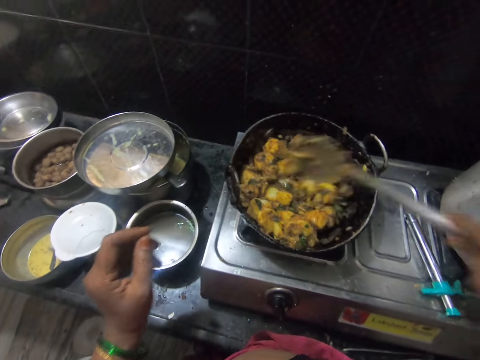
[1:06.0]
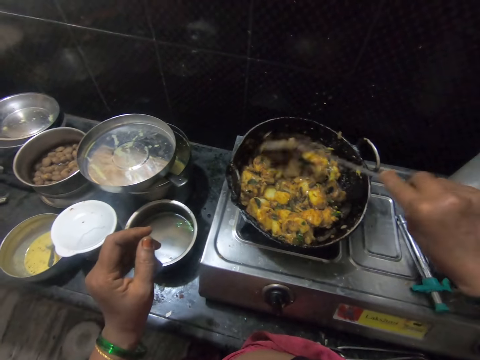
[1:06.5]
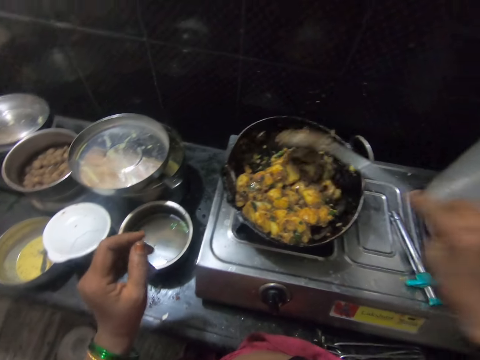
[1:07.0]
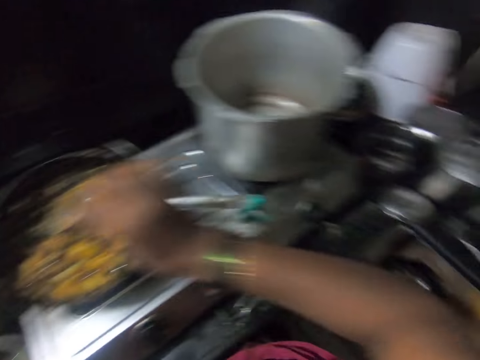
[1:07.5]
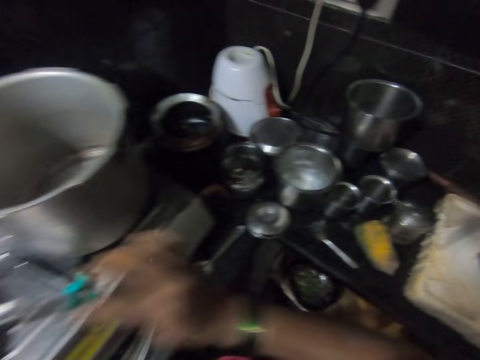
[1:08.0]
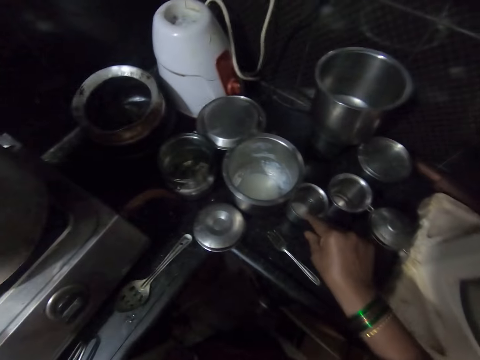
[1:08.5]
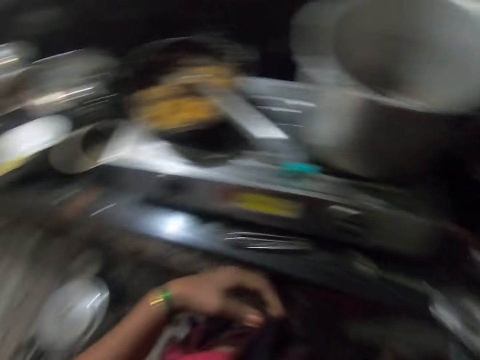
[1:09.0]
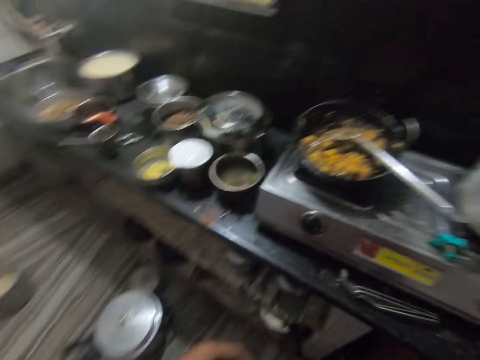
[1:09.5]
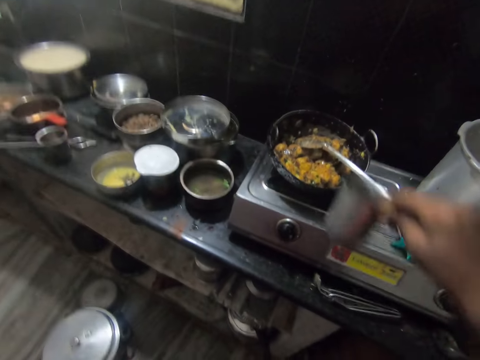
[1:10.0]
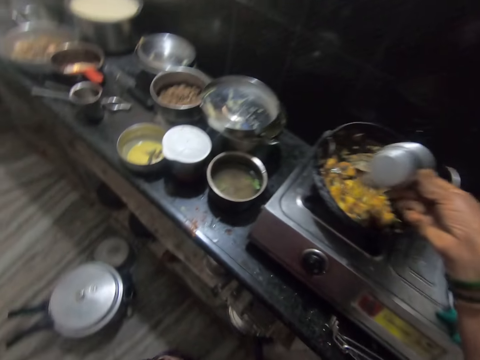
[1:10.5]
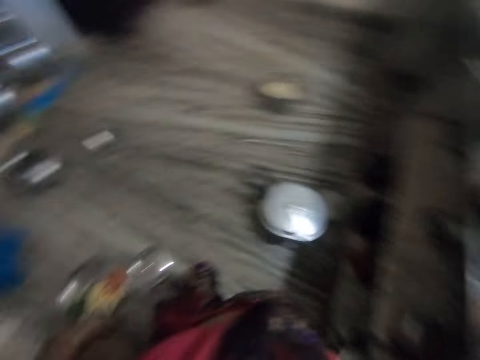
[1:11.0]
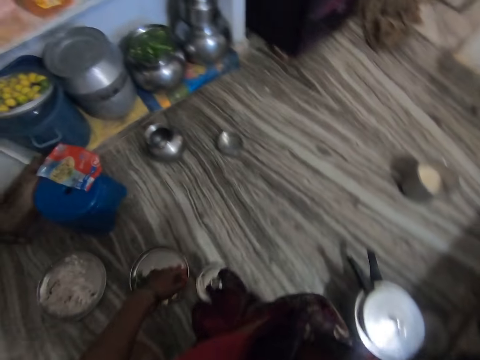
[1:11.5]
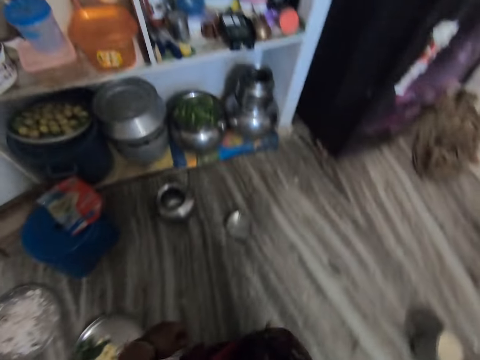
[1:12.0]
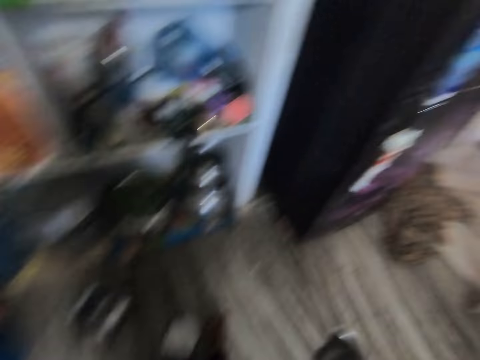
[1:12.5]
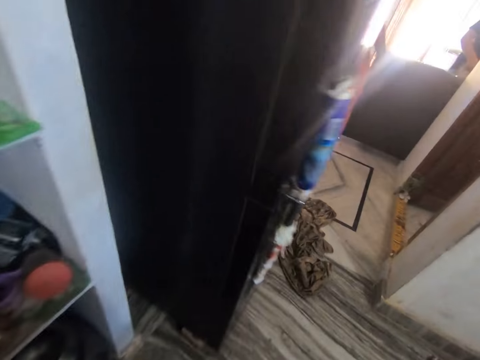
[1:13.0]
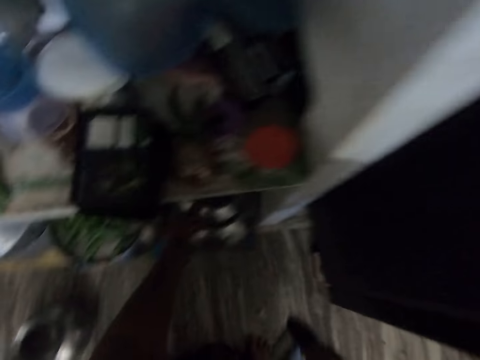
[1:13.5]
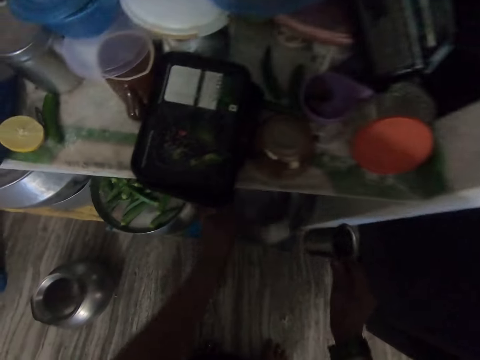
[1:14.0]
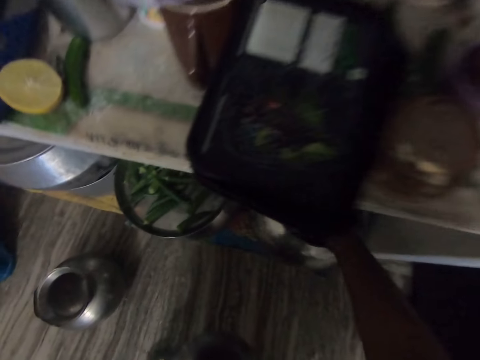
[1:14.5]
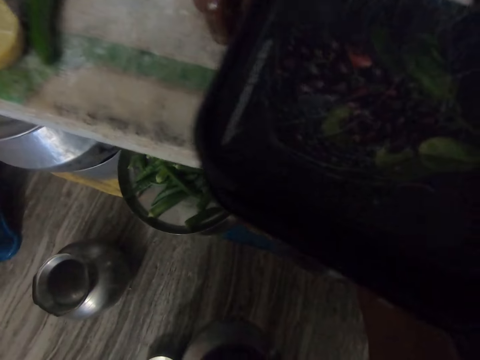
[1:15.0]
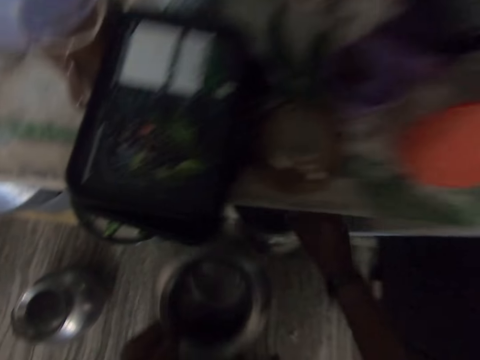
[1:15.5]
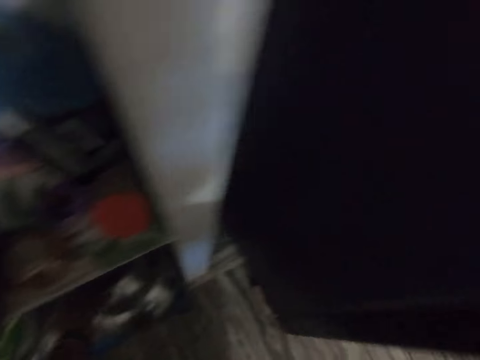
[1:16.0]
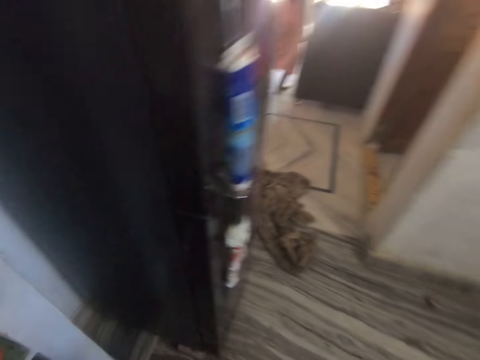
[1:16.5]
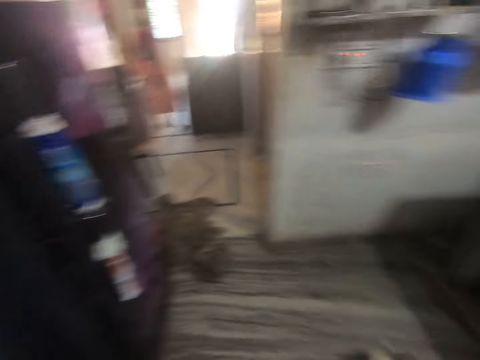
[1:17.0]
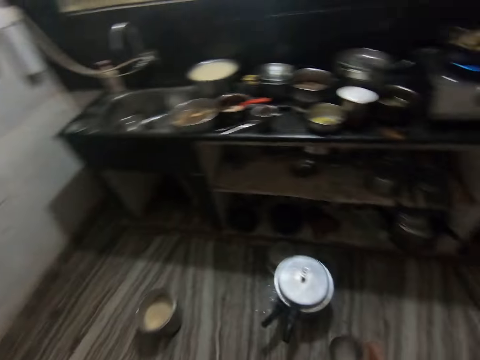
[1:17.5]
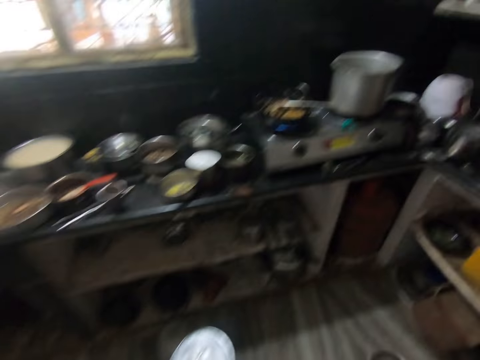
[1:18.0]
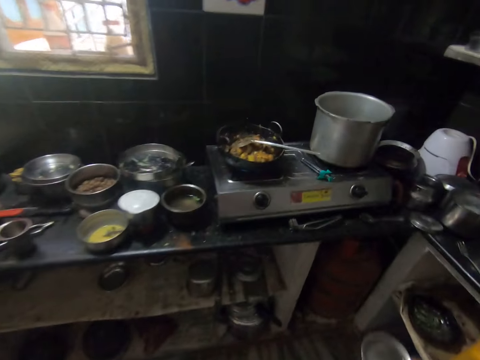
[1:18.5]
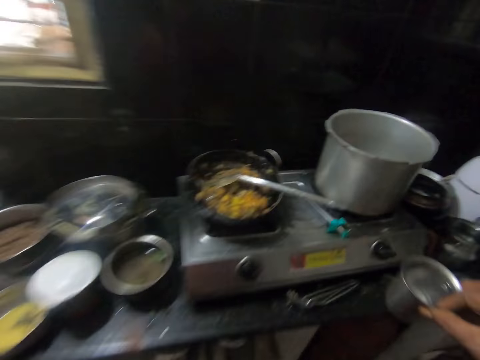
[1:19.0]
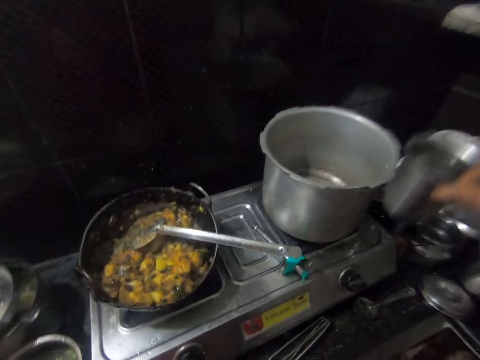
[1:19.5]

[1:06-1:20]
The camera wearer drops the spoon inside the pot with food on the cooker with her right hand. She picks up a cup with water on the shelf with her right hand. She pours the water inside the food in the pot on the cooker. She walks in the kitchen. She opens a jar on the shelf with her left hand. She takes a bowl from the shelf. She takes water with the cup in her right hand from the jar. She returns the bowl on the shelf. She closes back the jar in the shelf. She walks in the kitchen.

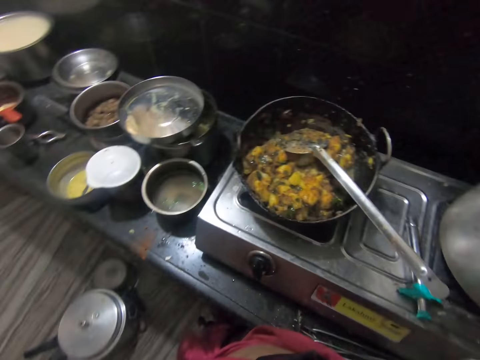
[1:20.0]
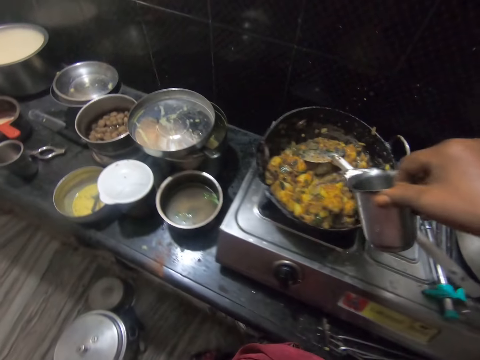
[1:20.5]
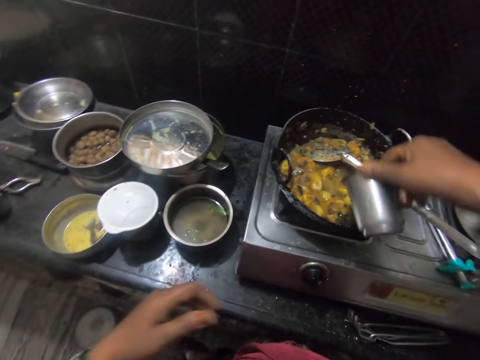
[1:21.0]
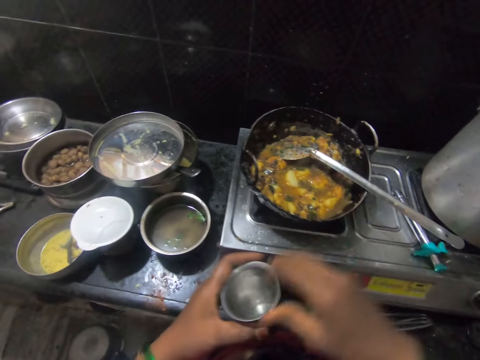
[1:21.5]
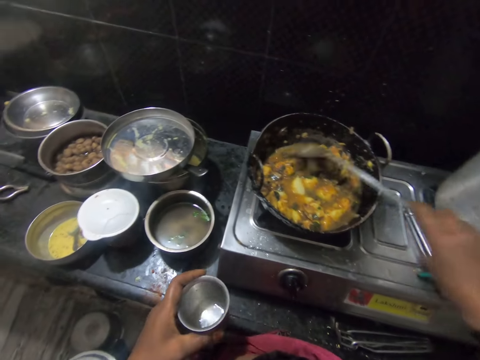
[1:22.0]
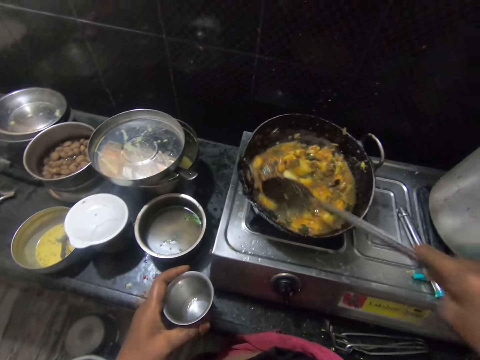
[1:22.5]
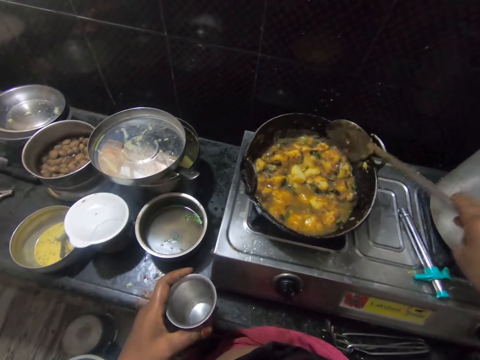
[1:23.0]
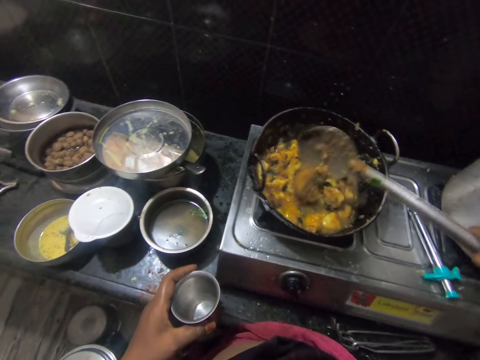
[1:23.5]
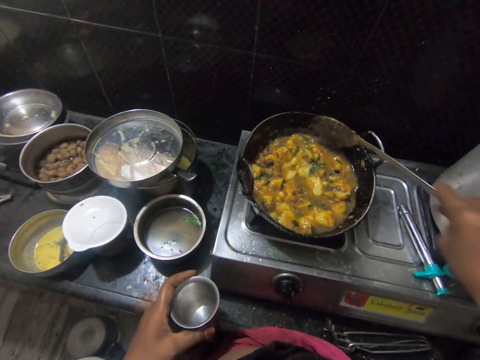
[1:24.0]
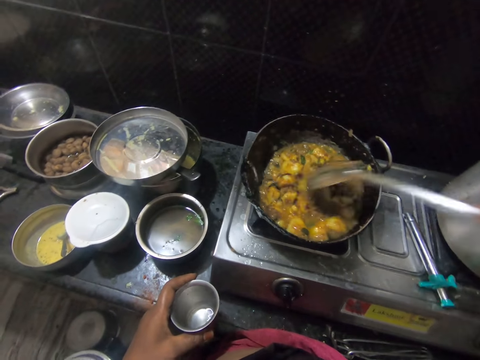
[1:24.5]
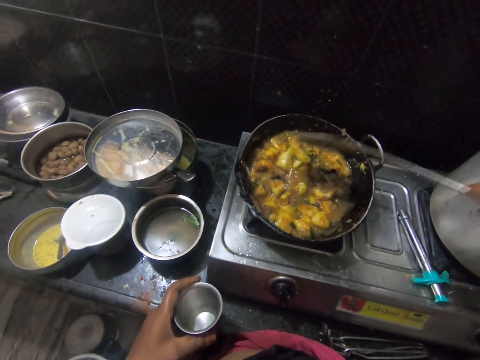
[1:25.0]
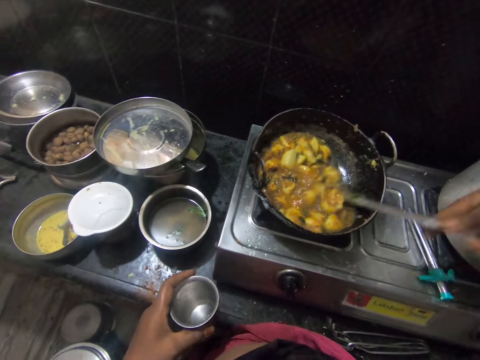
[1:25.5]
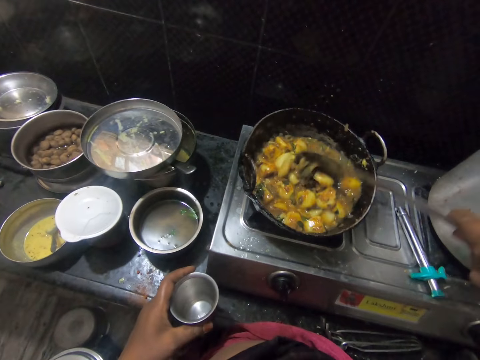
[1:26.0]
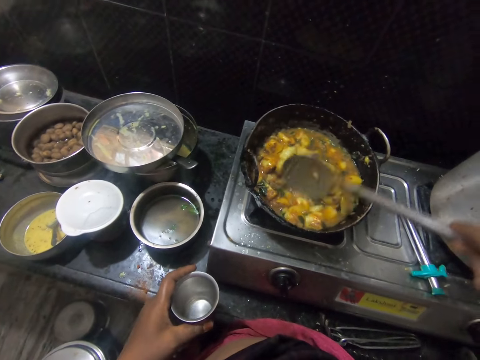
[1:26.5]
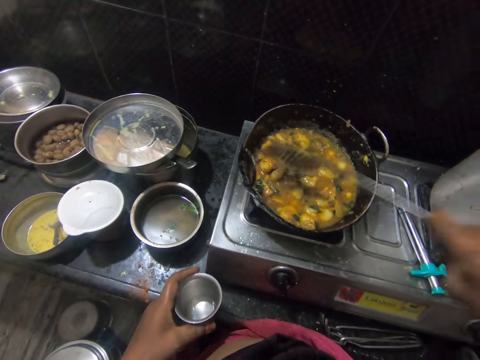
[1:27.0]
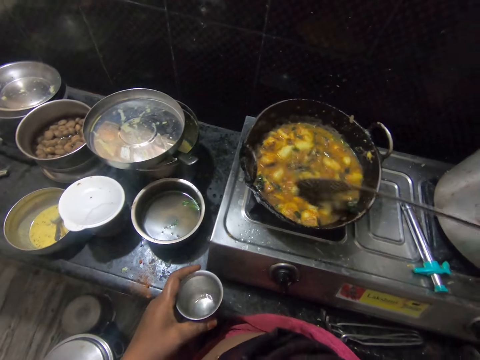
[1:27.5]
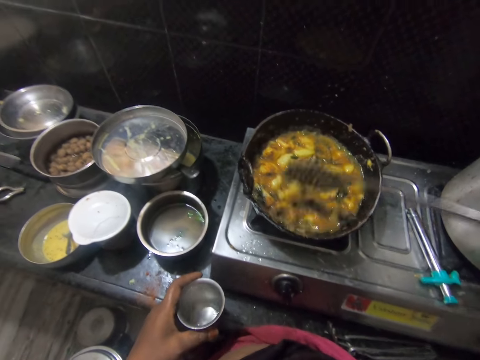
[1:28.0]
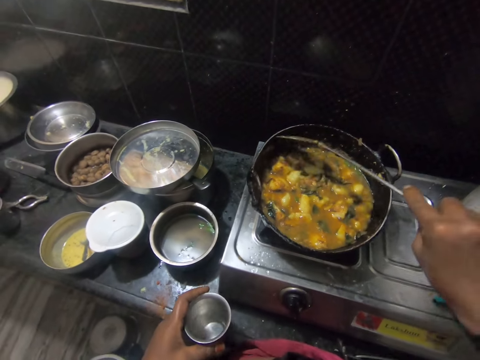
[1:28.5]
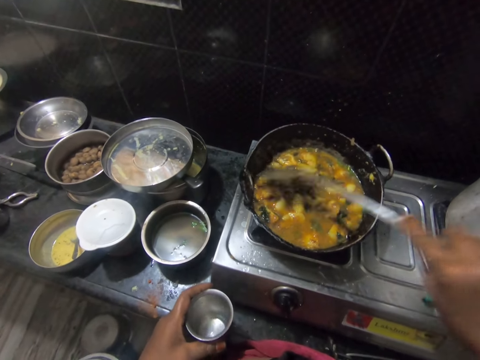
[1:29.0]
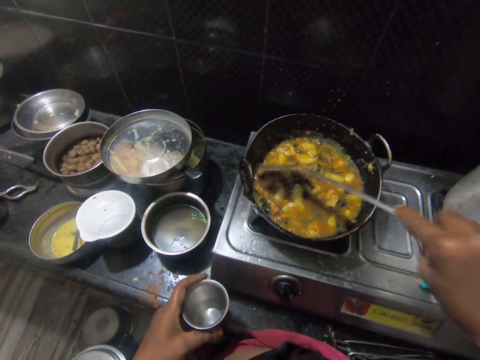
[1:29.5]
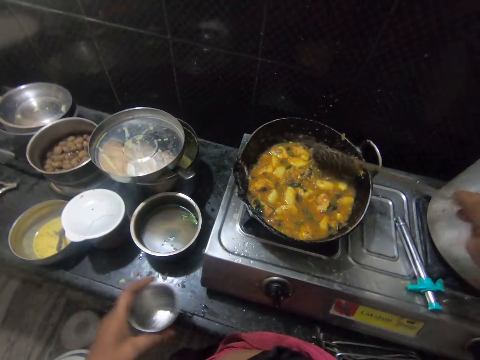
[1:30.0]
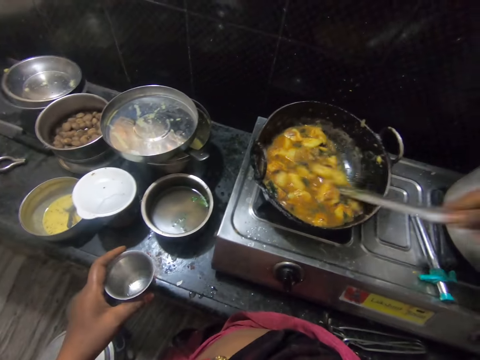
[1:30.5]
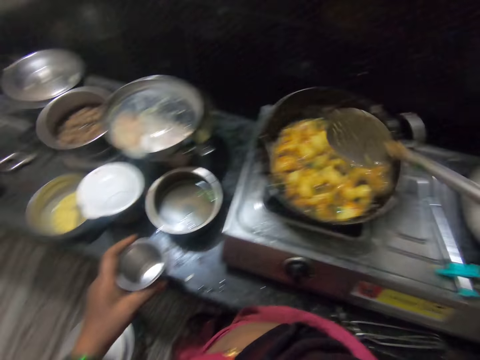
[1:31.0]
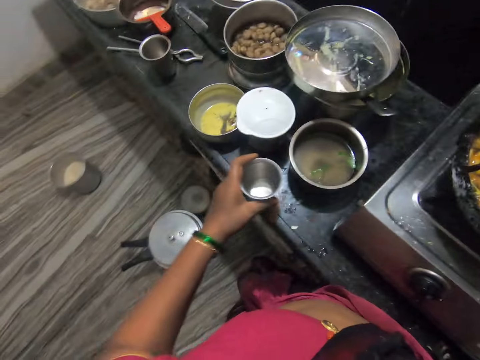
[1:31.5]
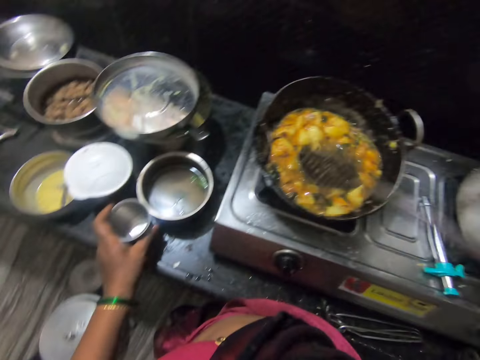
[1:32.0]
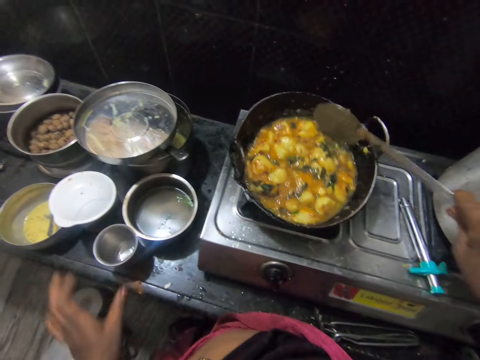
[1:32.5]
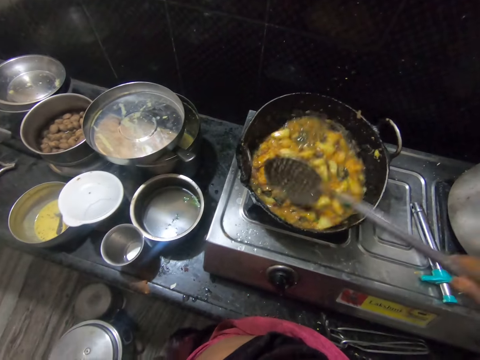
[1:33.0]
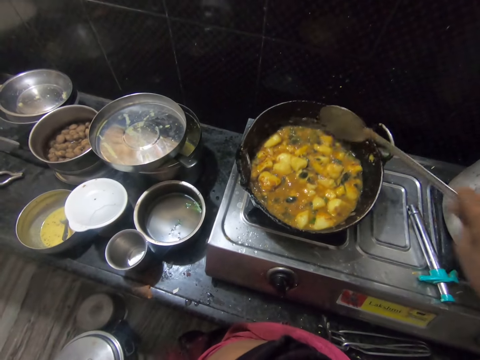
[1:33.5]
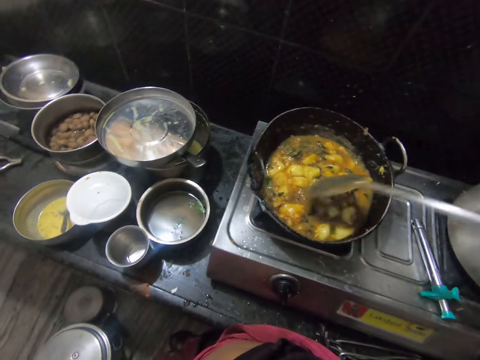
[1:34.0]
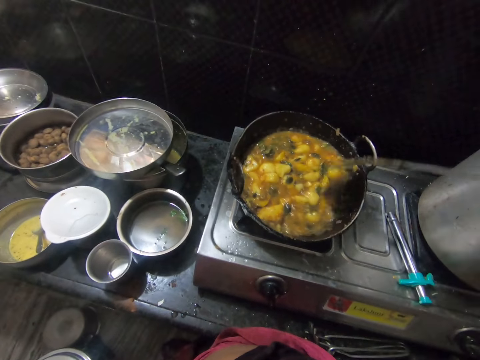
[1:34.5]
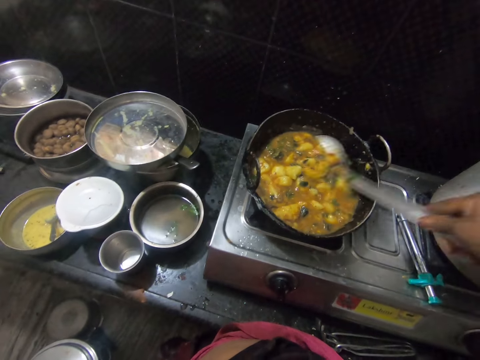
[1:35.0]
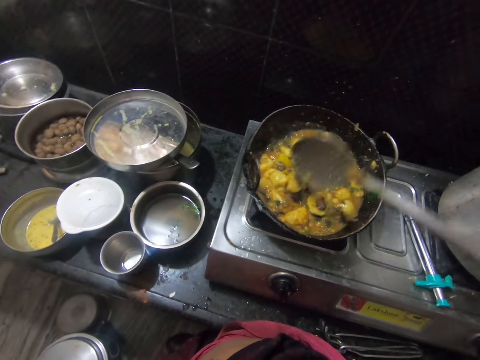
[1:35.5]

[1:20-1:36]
The camera wearer pours the water inside the food in the pot on the cooker. She passes the cup in her right hand to her left hand. She picks up the spoon inside the pot with food on the cooker with her right hand and stirs the food inside the pot on the cooker with the spoon. She drops the cup with water in her left hand on the kitchen cabinet. She turns the food with the spoon.
